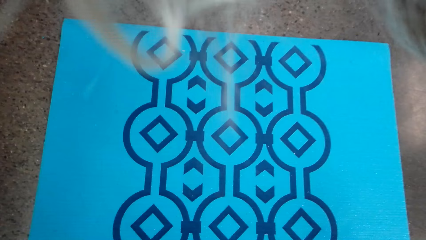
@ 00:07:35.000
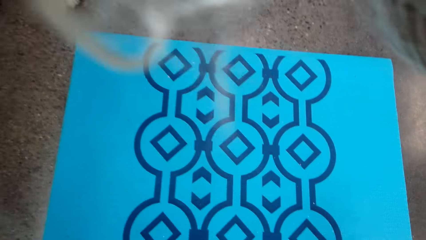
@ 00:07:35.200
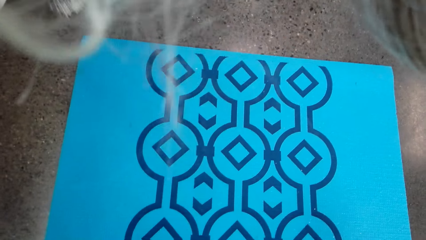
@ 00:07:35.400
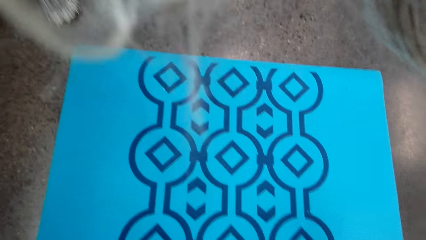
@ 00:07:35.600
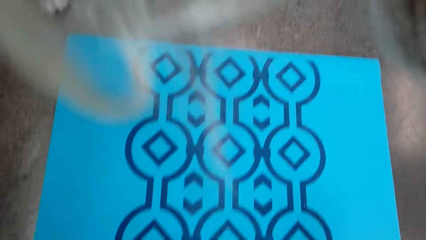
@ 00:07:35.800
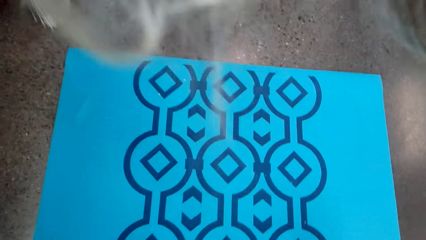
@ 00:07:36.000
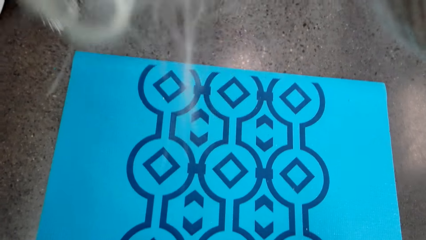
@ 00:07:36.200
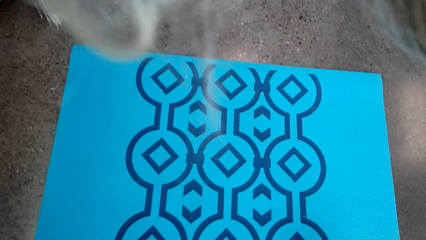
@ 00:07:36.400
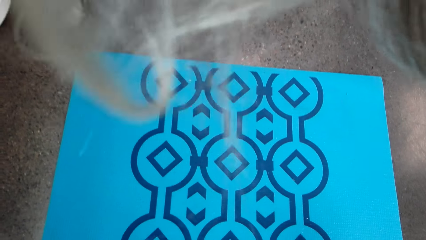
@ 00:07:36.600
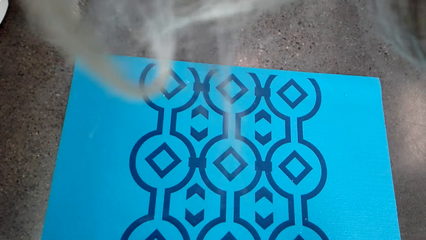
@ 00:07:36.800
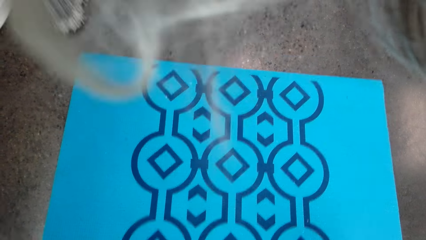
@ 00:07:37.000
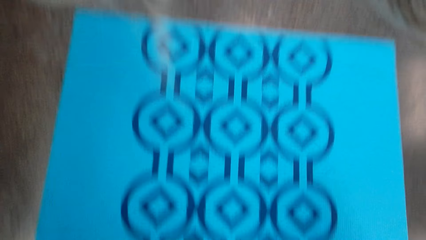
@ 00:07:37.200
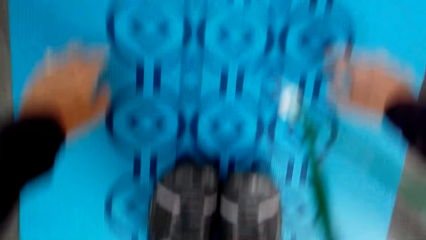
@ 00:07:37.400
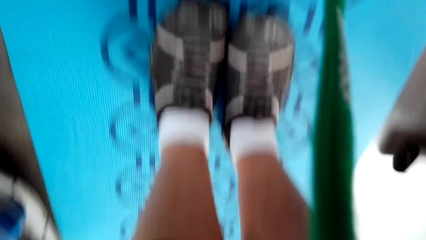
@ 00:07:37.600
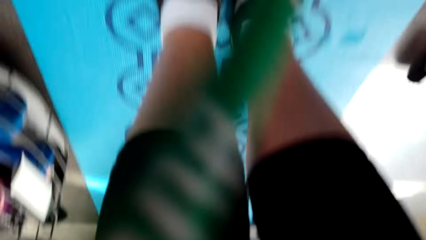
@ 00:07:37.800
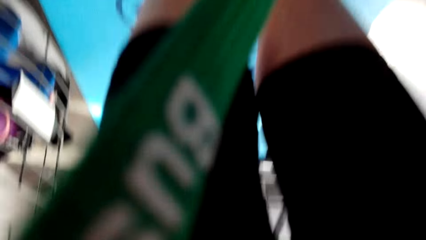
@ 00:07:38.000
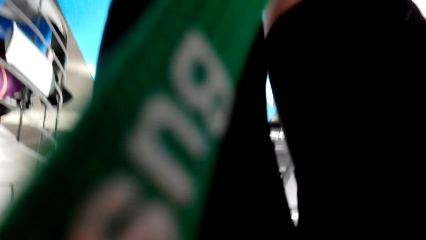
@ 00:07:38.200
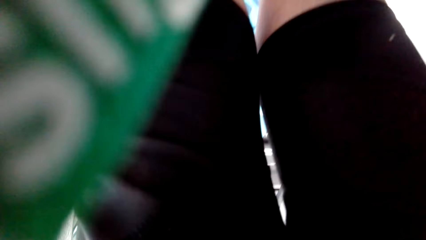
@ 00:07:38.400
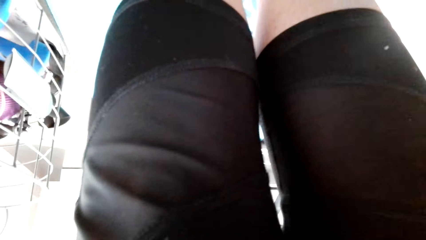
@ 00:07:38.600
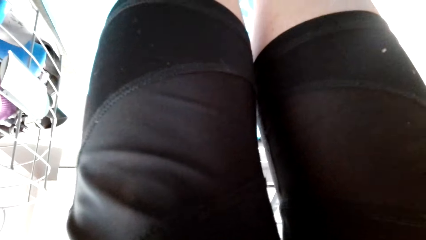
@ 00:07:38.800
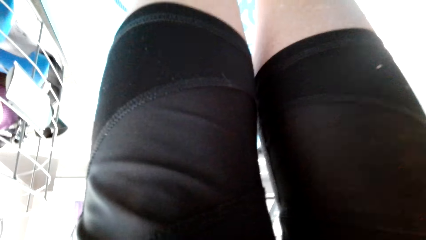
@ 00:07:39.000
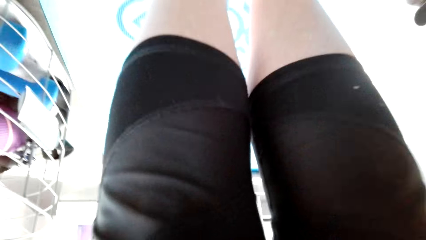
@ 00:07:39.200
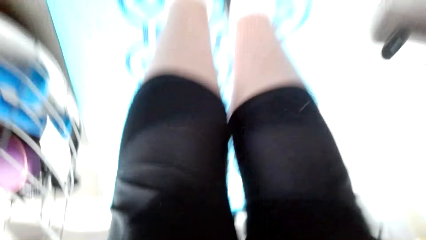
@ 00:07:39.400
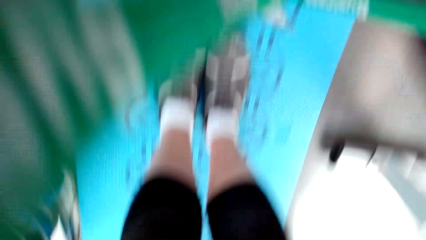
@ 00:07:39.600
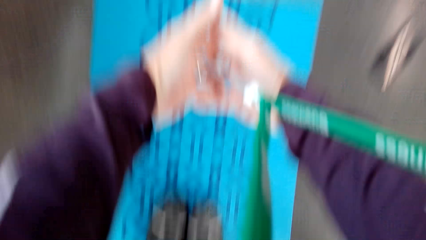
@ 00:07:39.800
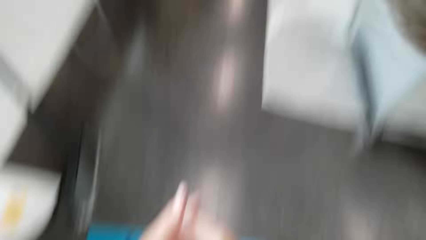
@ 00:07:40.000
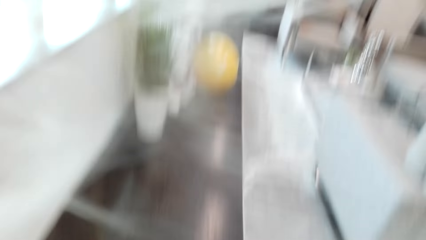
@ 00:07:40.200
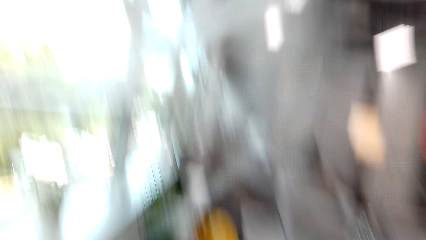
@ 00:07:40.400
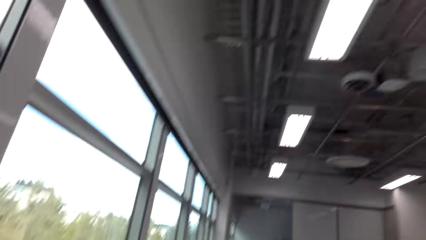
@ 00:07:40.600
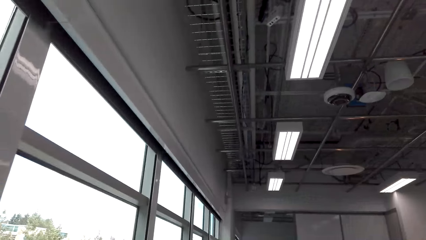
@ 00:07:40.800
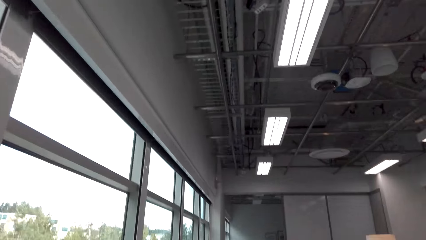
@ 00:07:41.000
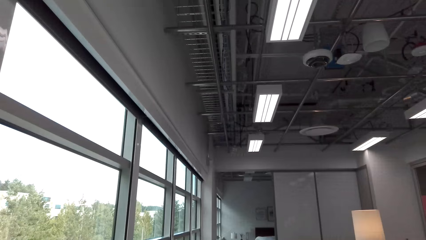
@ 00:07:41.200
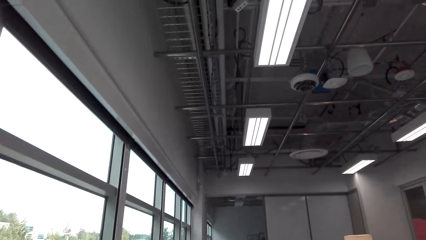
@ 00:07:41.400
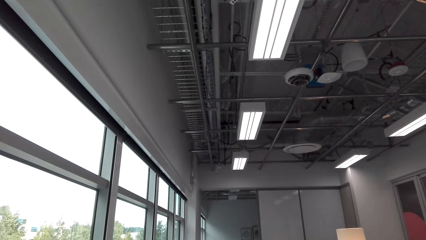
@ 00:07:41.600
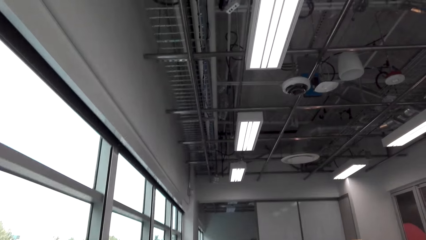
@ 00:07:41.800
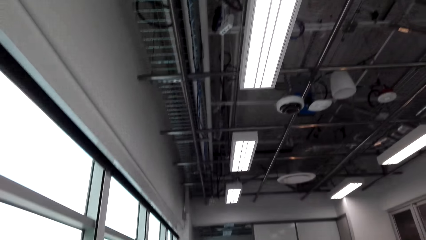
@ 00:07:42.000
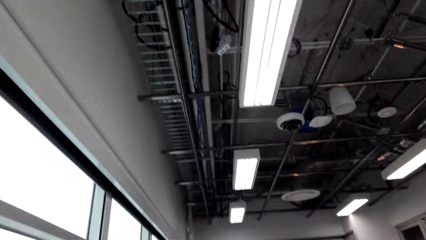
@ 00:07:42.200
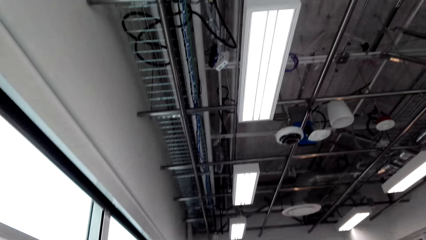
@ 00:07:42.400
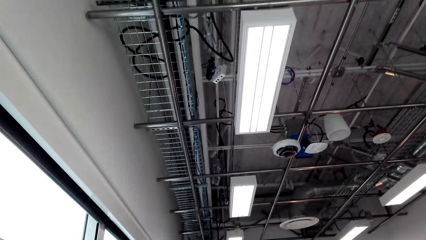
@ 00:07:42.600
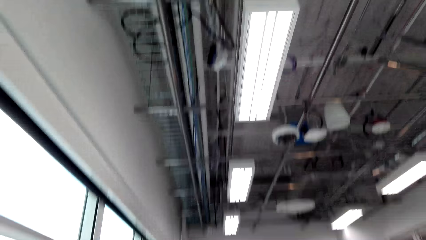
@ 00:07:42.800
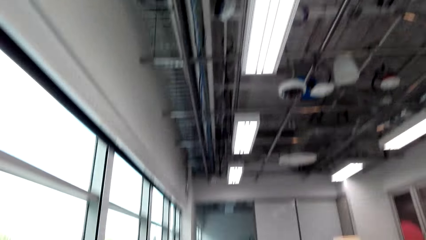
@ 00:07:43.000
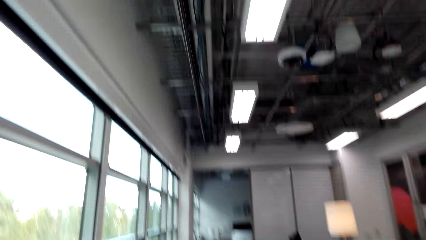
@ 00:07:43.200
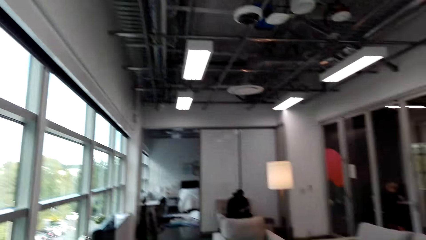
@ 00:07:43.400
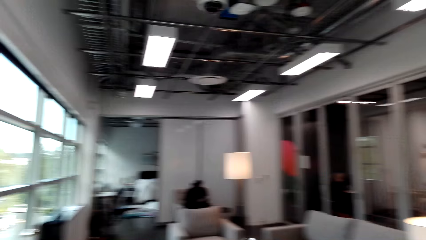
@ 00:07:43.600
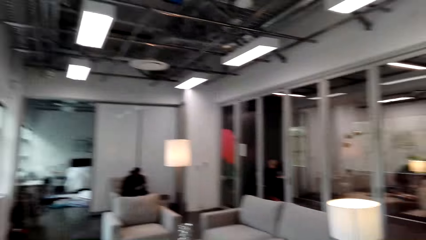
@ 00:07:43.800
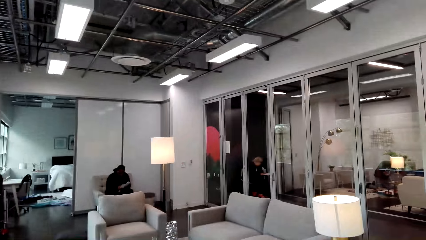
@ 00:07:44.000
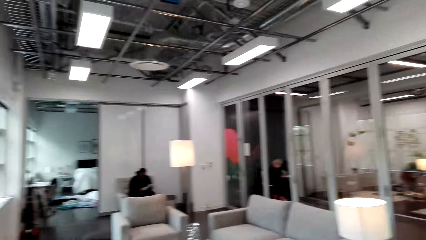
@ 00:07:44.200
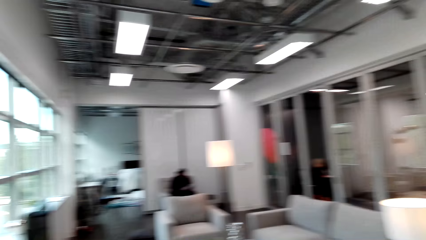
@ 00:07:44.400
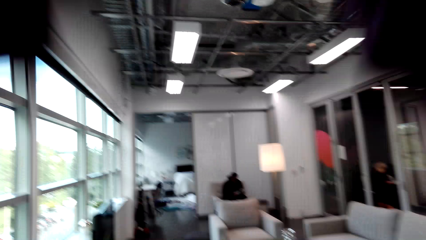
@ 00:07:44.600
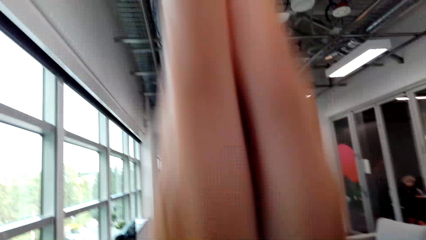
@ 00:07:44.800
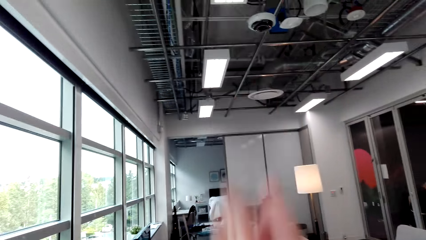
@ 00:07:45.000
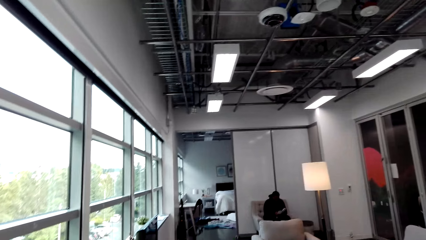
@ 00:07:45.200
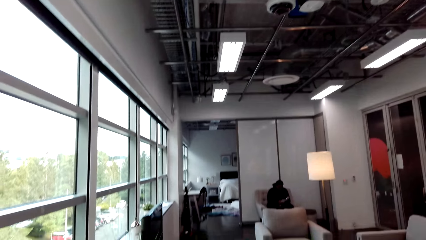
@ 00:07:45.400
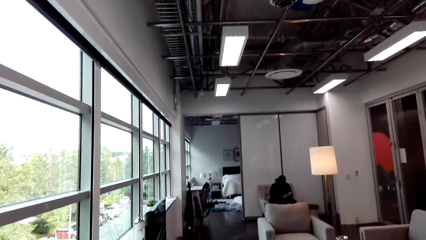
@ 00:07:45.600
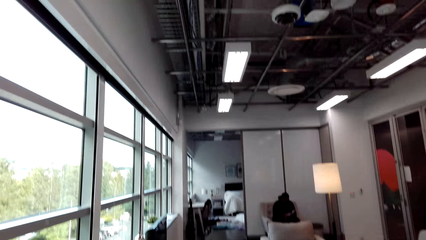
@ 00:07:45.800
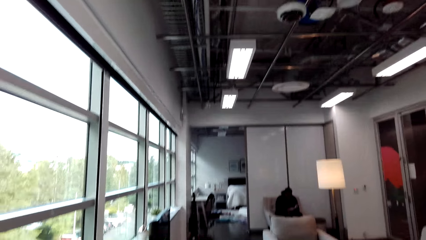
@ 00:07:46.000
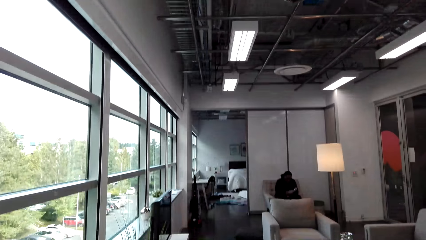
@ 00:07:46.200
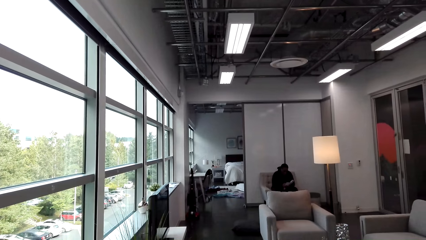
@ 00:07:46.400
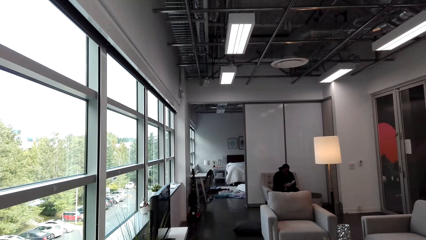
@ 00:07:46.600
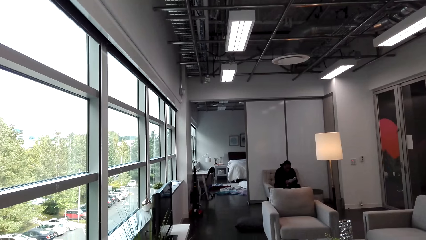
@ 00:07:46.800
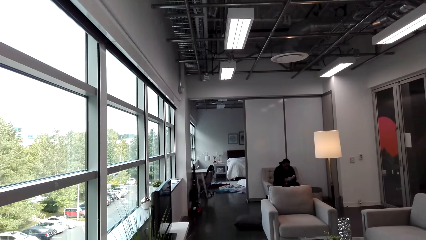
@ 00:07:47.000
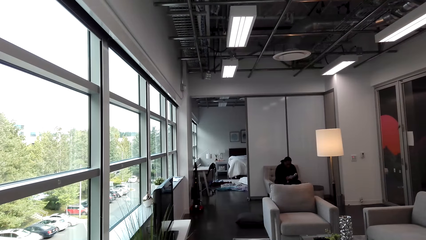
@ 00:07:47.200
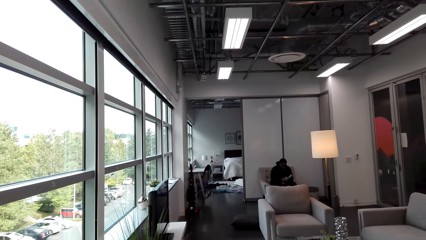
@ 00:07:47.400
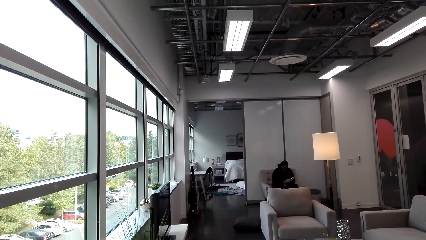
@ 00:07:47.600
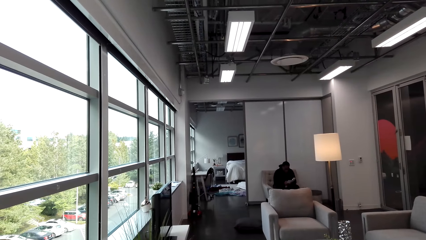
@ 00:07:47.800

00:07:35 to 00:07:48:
The camera wearer spreads their hands on the carpet. They exercise on the carpet. They stand down. They look around.

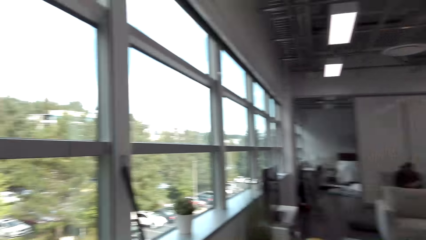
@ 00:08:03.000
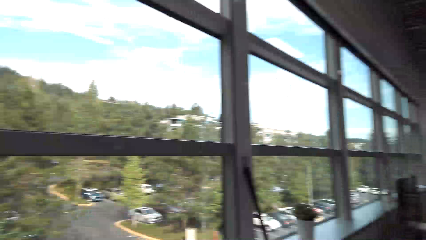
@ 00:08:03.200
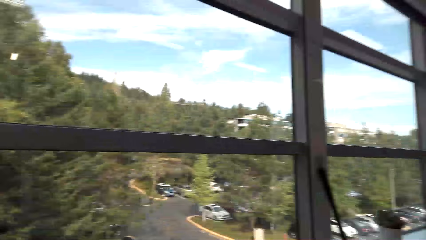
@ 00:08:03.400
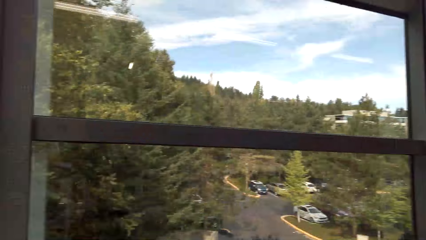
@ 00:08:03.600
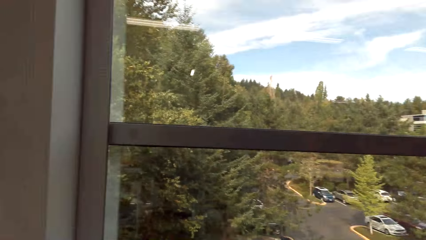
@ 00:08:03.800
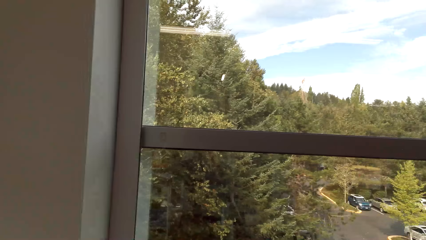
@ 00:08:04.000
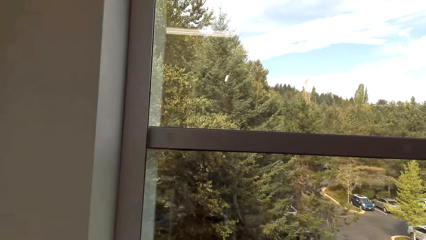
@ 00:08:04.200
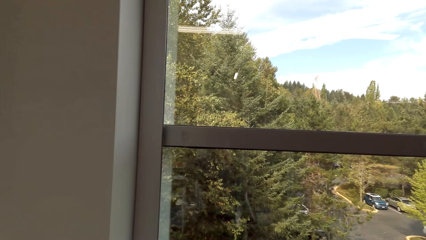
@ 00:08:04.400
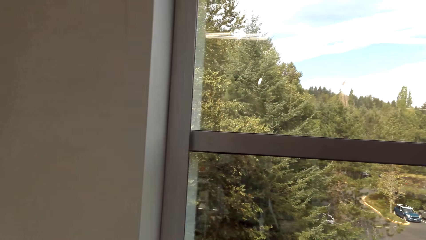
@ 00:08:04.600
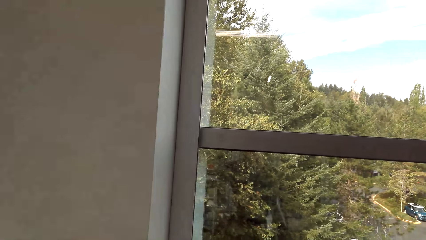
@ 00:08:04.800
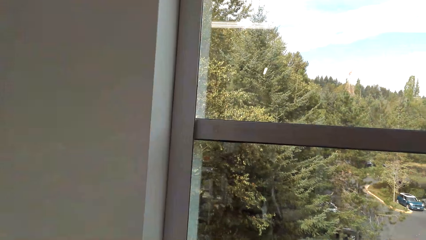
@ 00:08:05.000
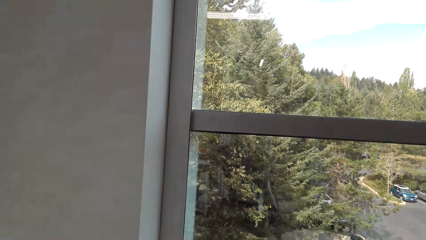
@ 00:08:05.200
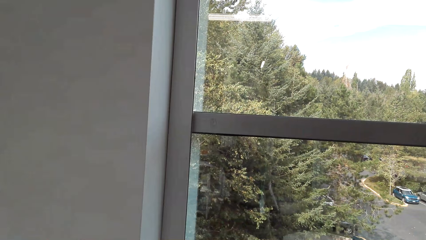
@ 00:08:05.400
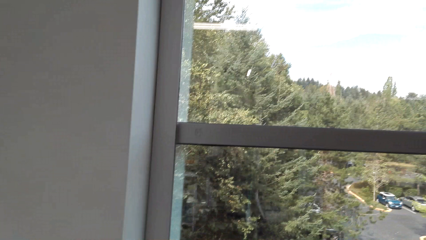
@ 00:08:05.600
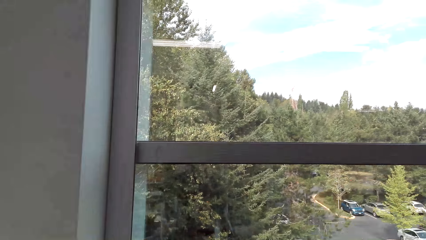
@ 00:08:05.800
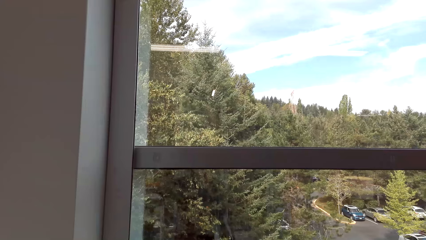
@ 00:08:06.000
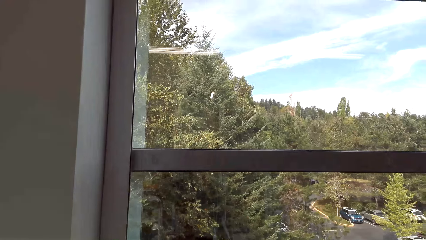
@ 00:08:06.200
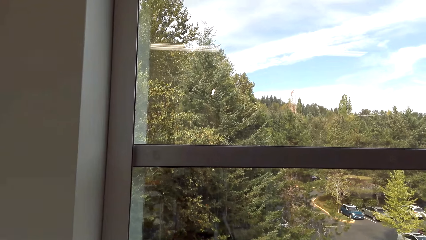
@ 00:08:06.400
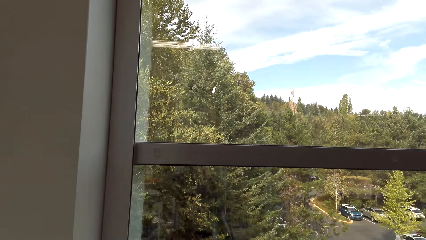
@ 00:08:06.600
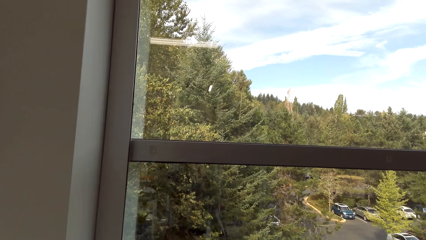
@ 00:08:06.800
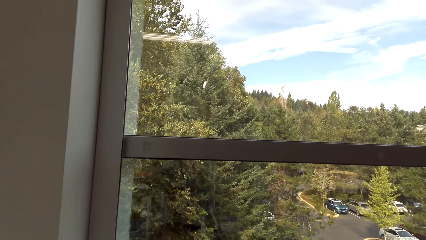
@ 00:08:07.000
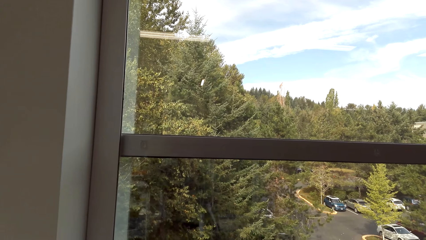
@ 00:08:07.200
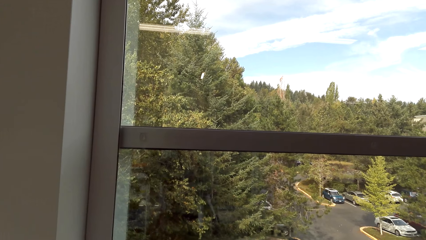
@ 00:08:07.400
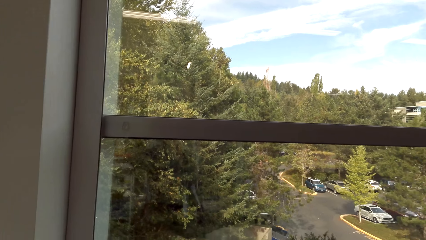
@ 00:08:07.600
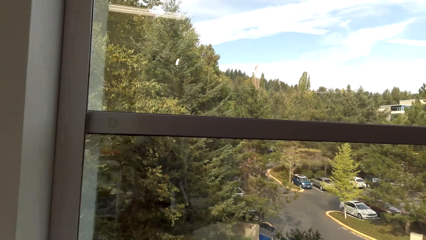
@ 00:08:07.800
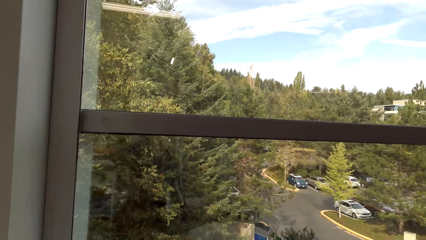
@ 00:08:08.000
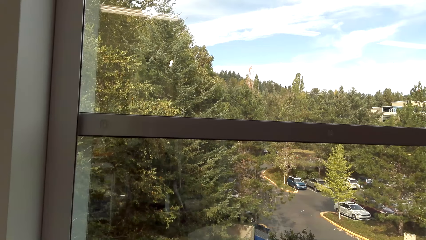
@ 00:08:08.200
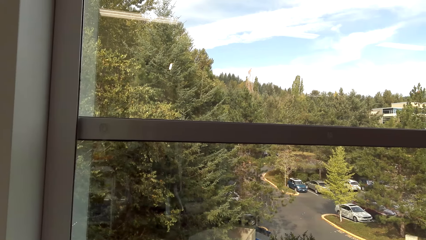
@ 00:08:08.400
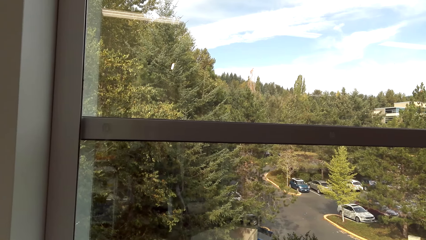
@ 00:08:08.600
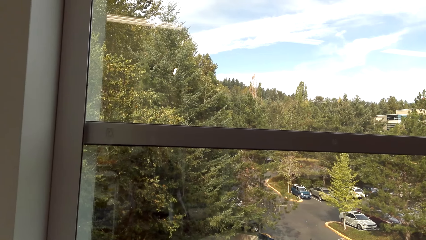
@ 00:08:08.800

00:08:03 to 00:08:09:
The camera wearer looks aside.
